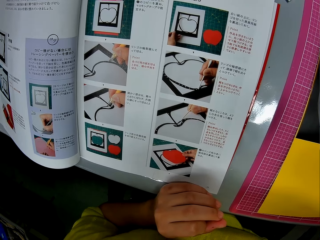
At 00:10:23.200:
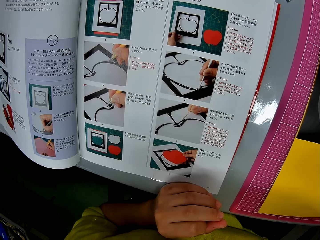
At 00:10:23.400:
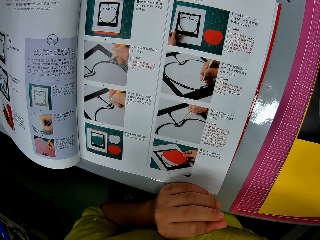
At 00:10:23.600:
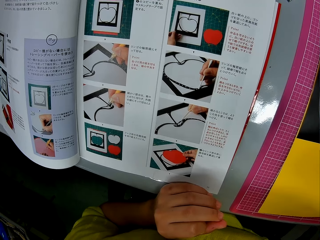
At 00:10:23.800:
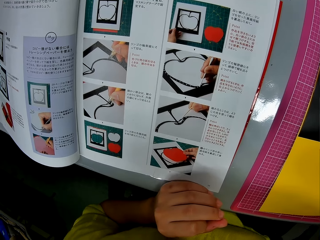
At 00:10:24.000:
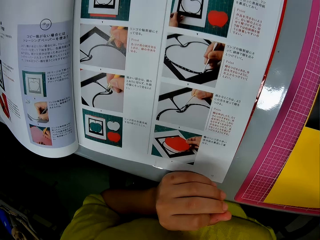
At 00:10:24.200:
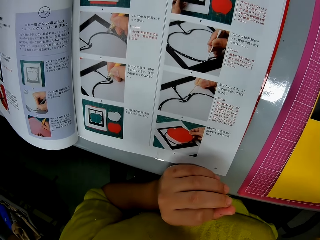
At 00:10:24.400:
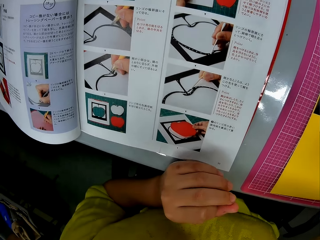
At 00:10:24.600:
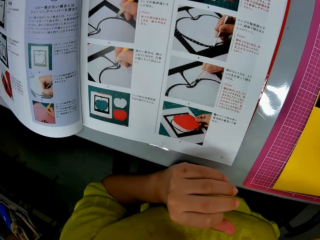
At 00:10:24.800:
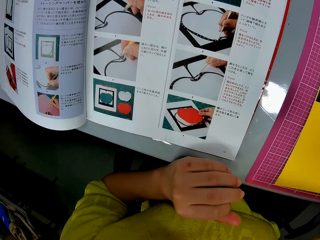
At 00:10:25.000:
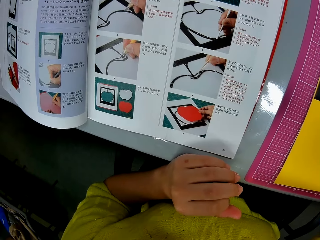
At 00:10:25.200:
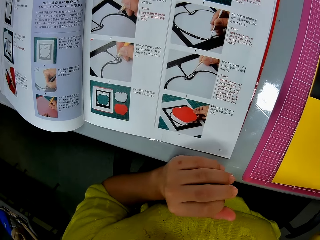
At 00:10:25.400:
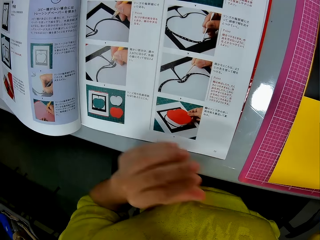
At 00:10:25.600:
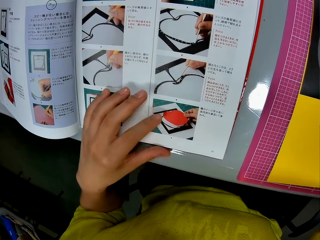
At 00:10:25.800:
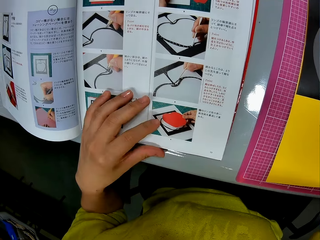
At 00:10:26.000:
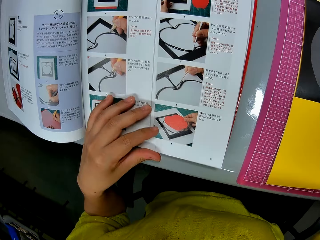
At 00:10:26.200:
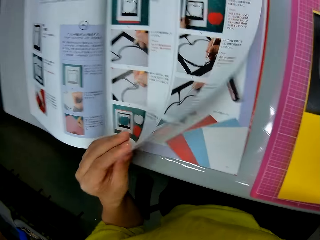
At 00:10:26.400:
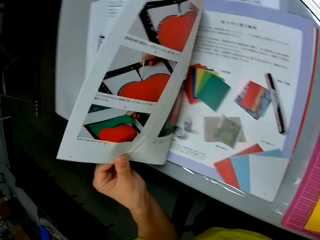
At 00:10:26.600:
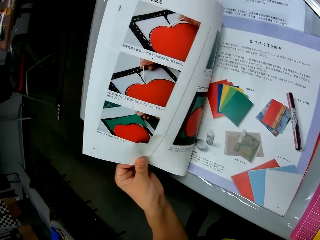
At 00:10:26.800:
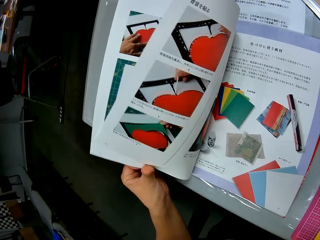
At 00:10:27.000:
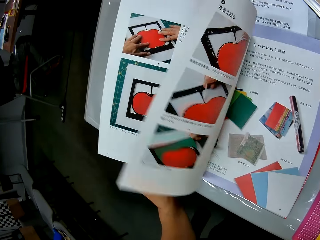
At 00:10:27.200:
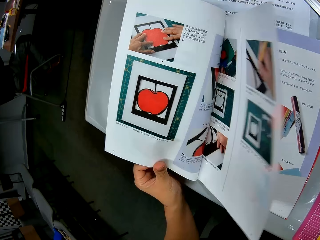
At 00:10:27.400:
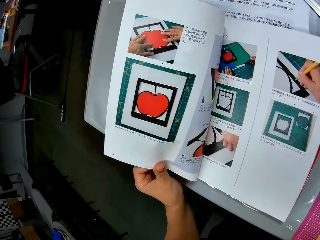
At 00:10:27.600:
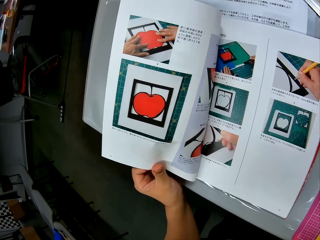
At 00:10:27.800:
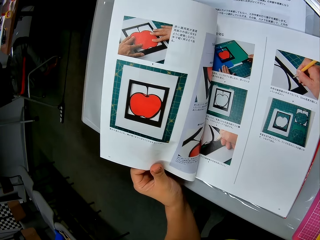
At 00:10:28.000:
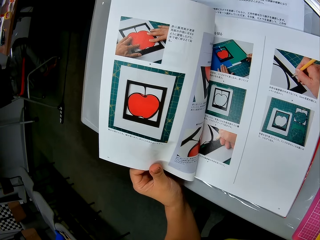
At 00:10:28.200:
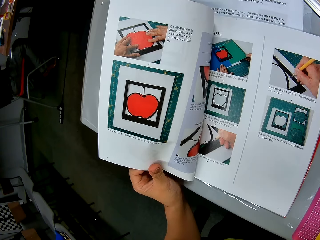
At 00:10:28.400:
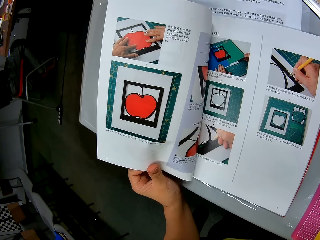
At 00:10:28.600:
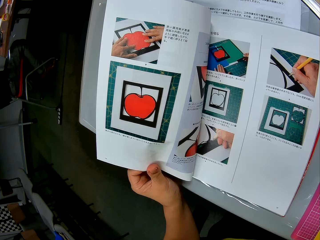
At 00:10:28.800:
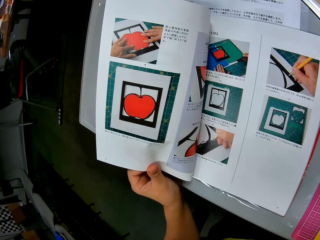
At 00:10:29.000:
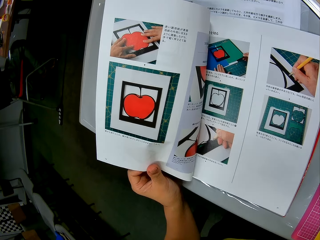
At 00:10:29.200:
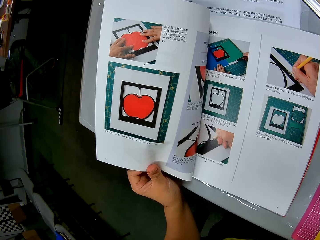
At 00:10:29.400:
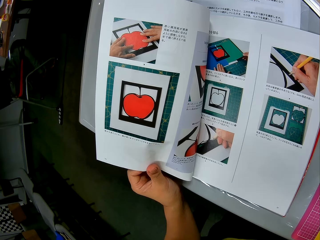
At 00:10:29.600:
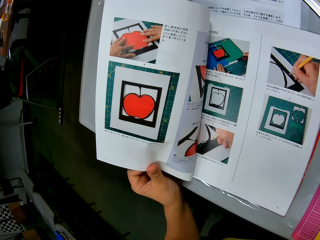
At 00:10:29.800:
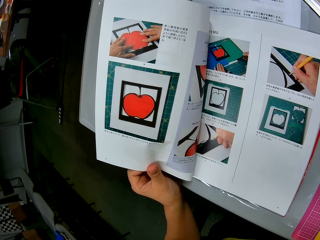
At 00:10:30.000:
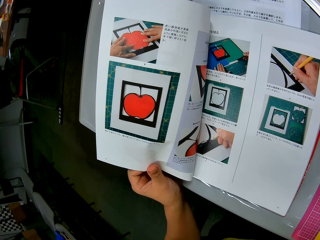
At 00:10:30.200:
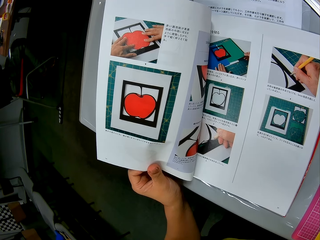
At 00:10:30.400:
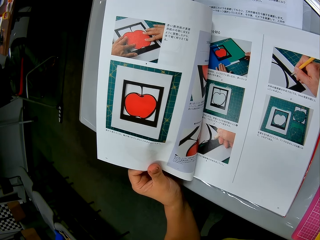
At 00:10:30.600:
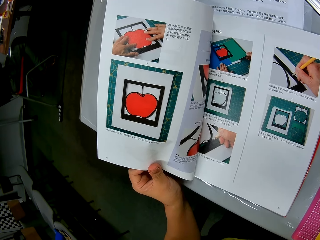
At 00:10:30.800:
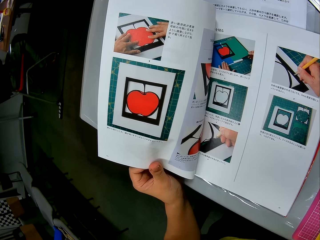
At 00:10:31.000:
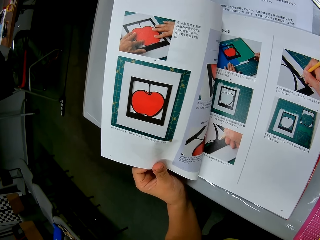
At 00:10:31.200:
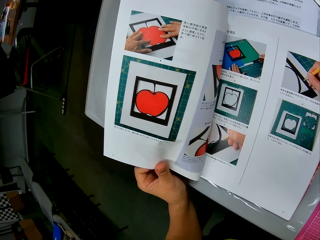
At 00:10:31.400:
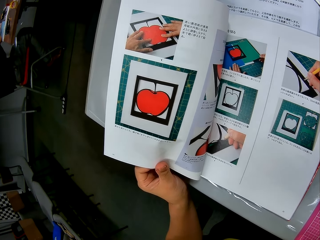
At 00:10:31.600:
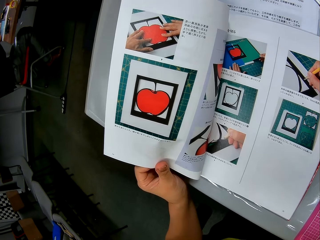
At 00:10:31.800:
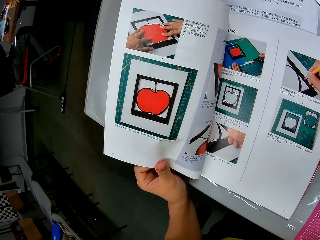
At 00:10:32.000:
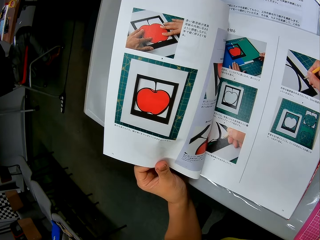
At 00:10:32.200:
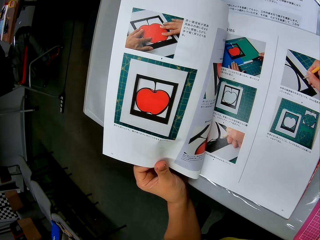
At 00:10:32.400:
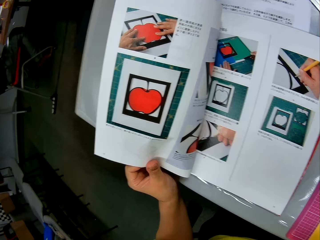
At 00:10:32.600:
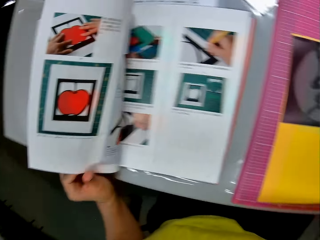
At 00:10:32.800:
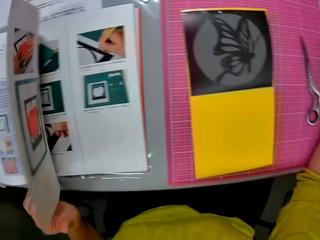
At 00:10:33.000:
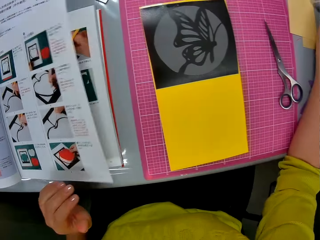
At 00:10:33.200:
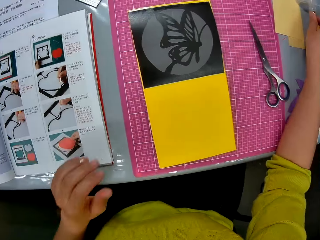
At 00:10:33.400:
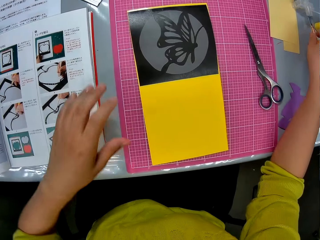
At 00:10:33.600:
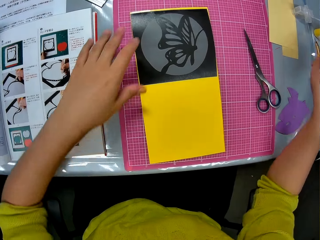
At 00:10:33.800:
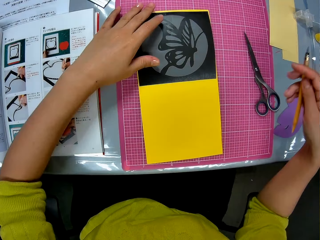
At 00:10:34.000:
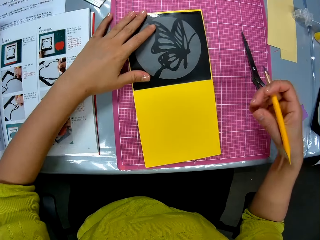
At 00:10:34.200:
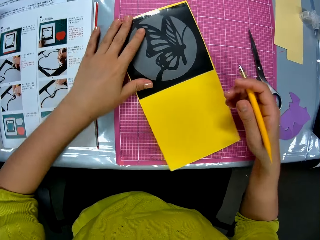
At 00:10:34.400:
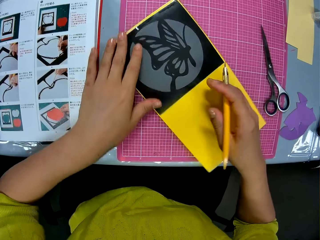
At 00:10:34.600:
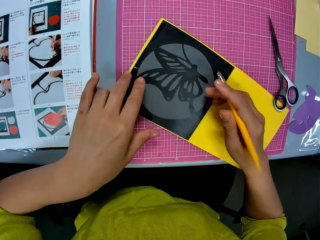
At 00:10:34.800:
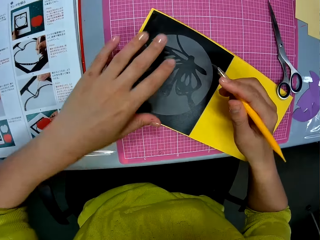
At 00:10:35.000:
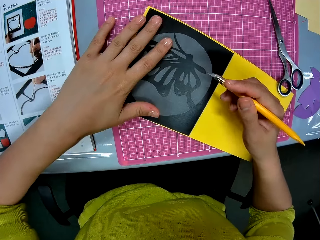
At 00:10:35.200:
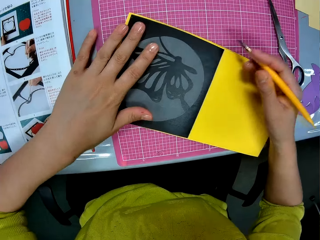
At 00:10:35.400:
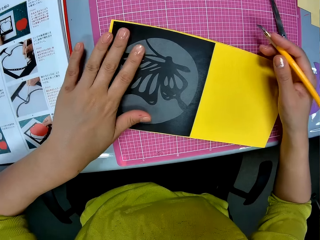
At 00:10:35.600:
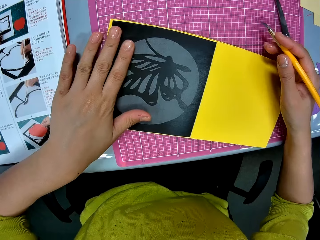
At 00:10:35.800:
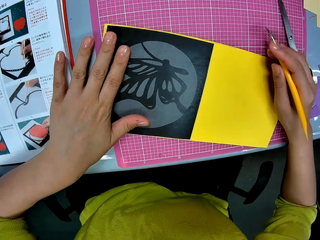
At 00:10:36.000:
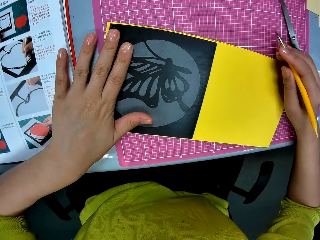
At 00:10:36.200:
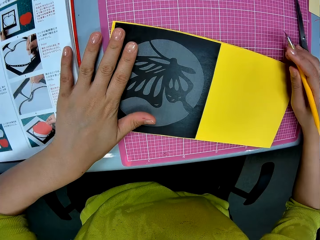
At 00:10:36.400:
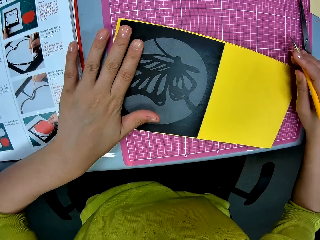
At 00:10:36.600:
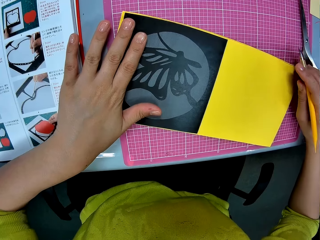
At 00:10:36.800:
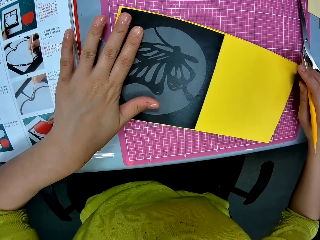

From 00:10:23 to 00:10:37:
The camera wearer flips the pages of the textbook with her left hand. She reads the manual. She picks up a craft knife on the table with her right hand. She holds down the papercraft on the cutting mat on the table with her left hand. She moves the cutting paper template on the table. She adjusts the paper craft.

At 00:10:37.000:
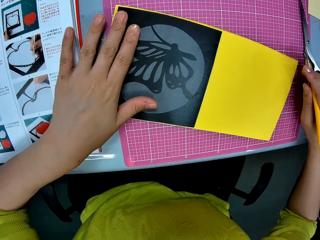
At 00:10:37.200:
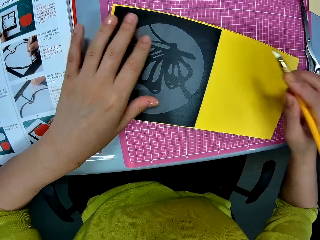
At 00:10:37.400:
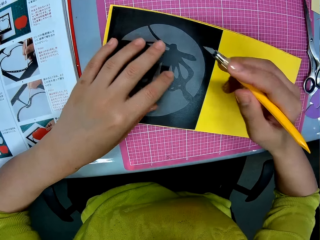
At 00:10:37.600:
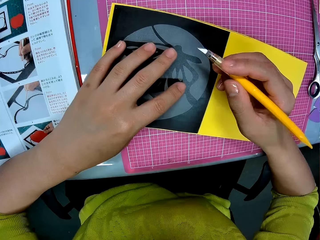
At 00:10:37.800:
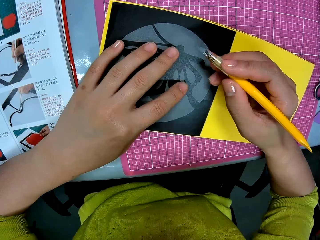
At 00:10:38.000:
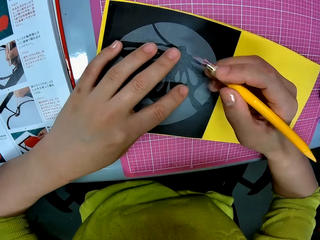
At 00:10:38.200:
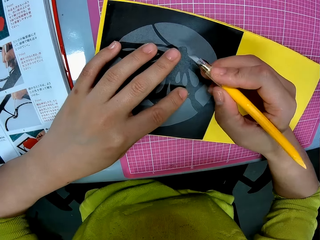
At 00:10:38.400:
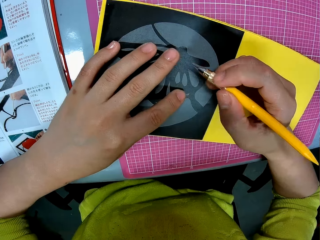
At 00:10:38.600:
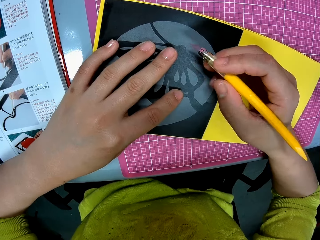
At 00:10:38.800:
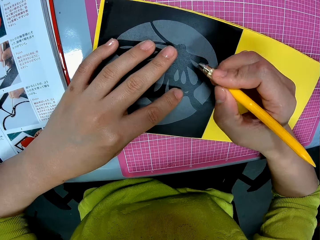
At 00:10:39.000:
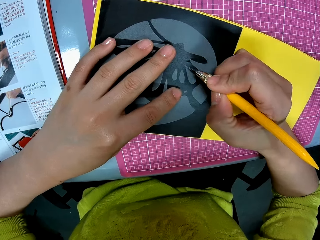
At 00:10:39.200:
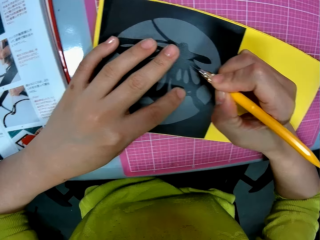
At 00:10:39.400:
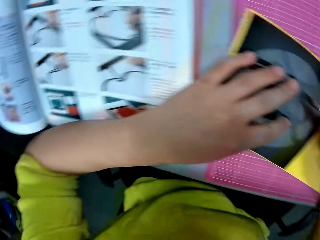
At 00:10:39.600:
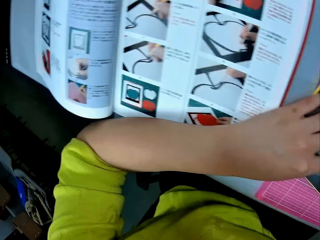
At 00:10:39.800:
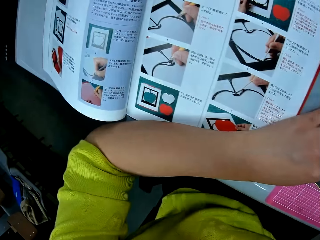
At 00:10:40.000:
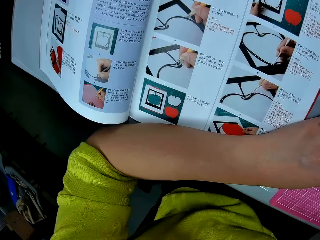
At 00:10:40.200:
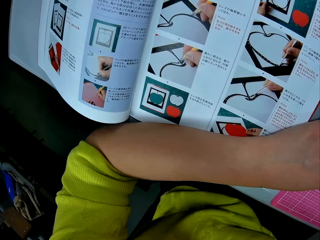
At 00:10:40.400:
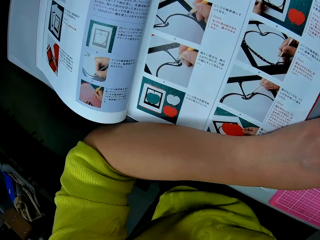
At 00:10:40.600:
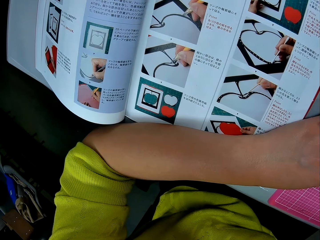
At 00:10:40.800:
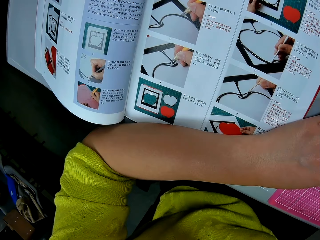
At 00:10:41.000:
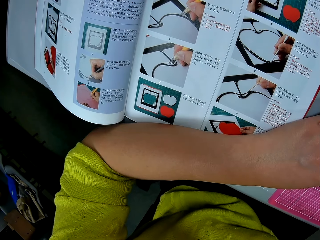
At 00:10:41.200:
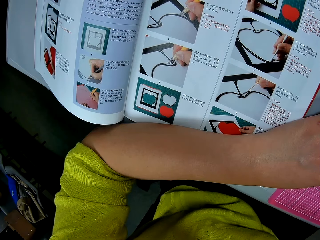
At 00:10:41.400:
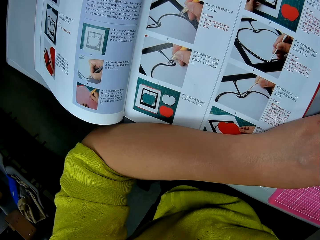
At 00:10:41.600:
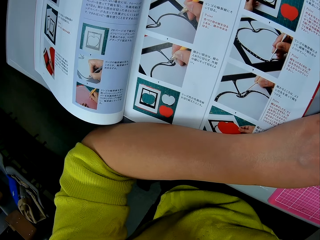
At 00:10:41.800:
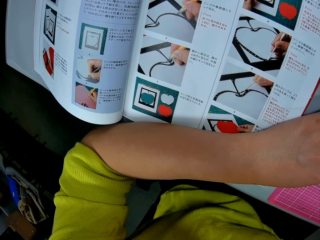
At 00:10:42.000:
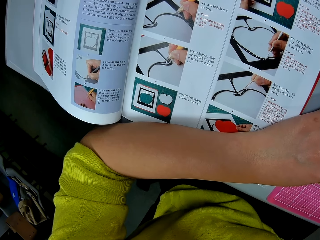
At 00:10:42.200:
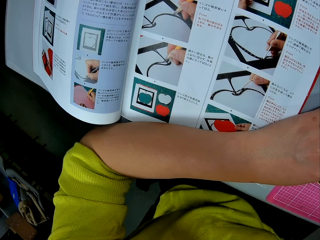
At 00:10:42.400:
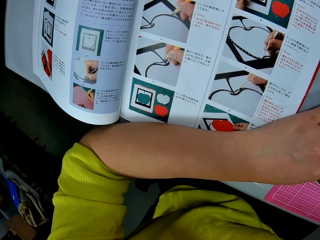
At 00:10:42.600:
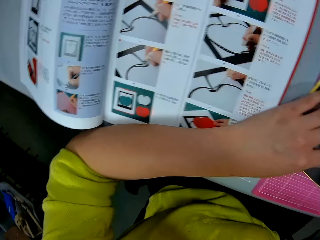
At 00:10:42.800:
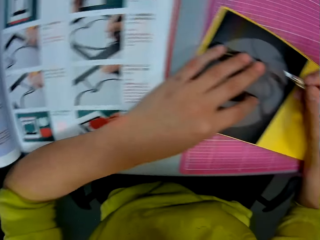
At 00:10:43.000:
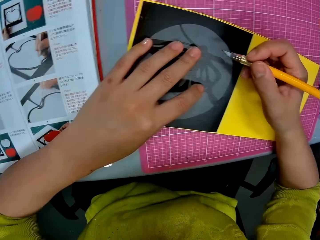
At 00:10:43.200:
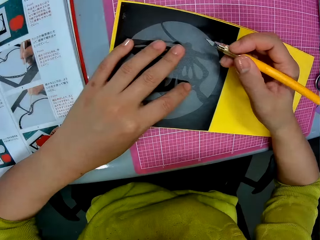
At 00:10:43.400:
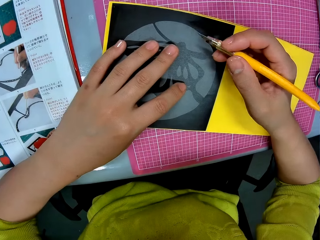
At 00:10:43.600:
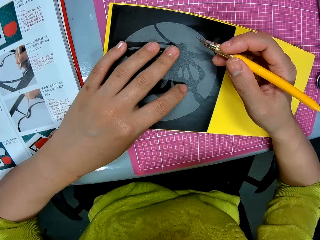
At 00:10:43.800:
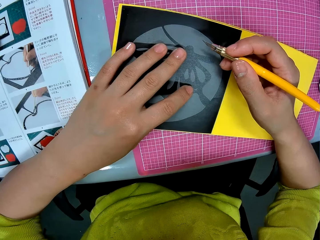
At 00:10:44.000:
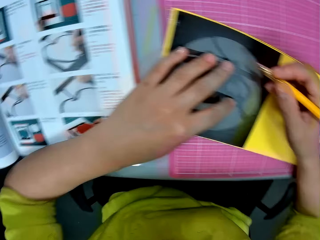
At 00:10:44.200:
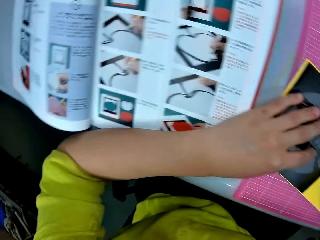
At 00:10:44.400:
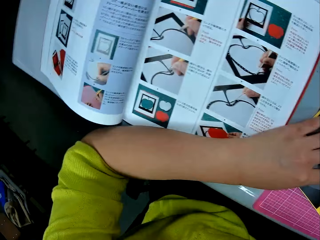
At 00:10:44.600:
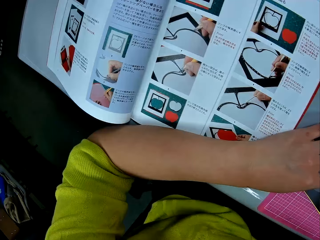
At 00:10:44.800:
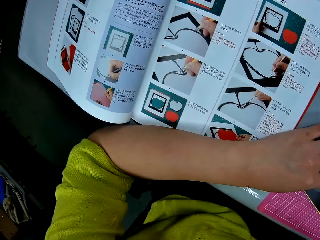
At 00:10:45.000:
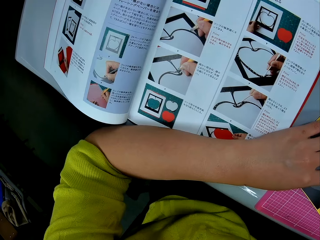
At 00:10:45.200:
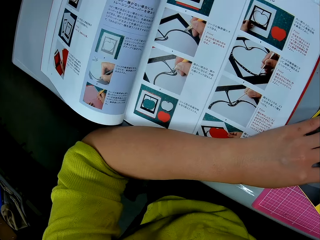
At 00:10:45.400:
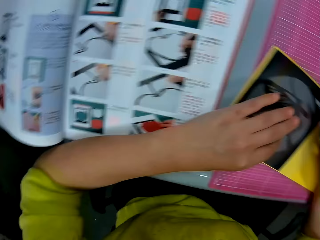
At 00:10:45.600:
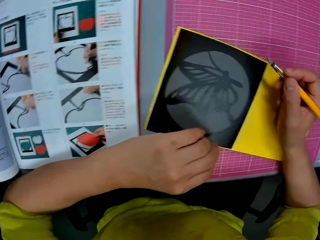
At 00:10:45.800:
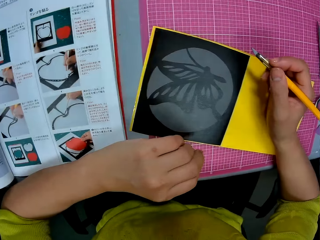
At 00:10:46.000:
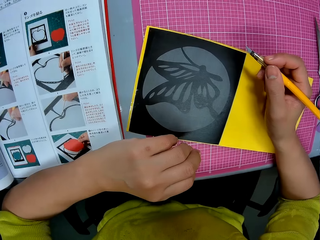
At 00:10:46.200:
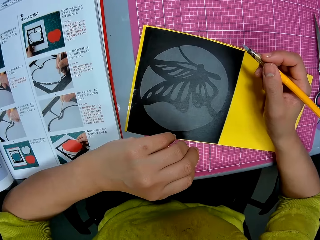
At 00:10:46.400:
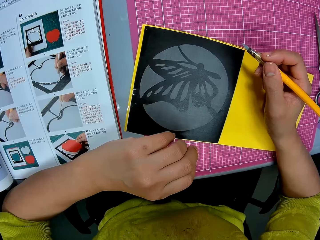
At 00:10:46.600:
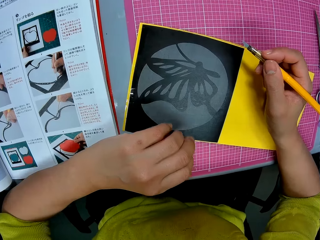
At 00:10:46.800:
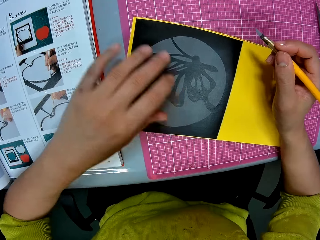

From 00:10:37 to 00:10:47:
The camera wearer holds the craft knife. They look at the textbook on the table. They look back at the paper craft. They look at the textbook on the table again. They look back at the paper craft again.
